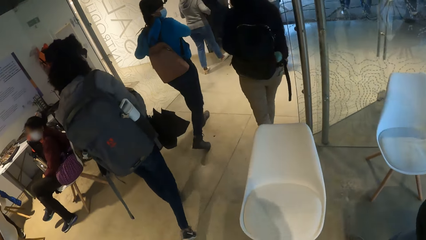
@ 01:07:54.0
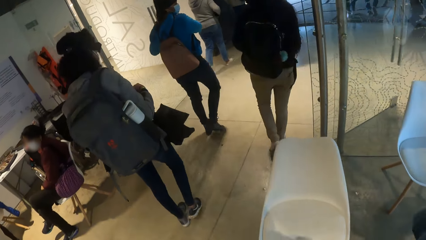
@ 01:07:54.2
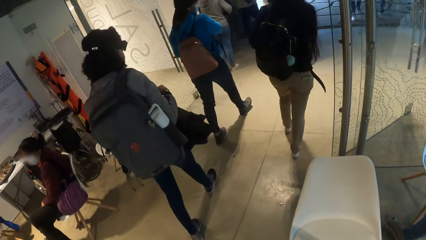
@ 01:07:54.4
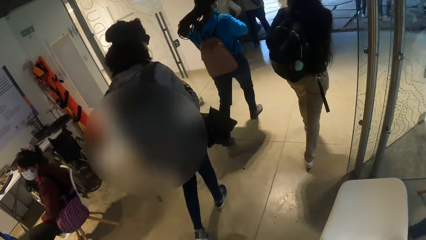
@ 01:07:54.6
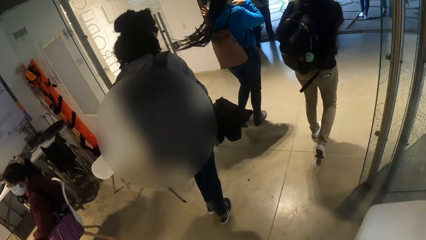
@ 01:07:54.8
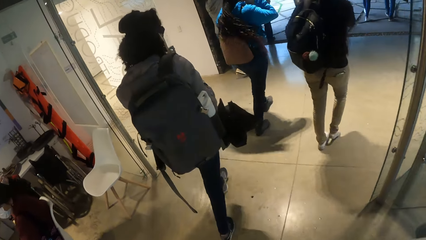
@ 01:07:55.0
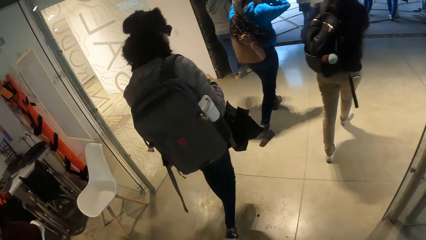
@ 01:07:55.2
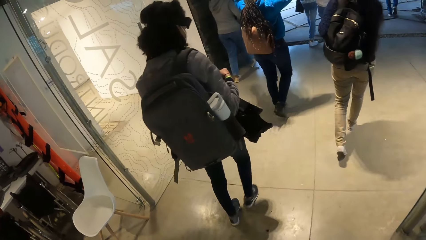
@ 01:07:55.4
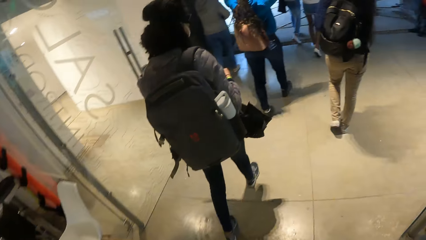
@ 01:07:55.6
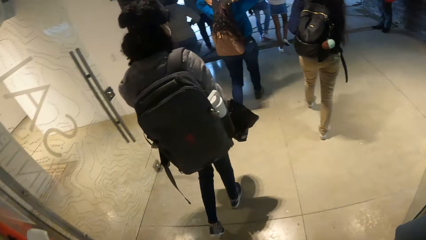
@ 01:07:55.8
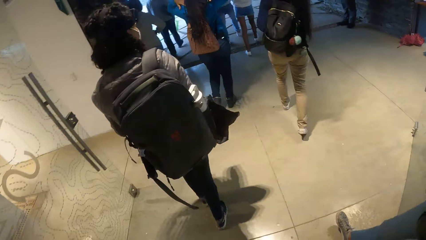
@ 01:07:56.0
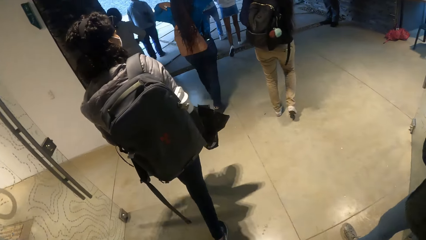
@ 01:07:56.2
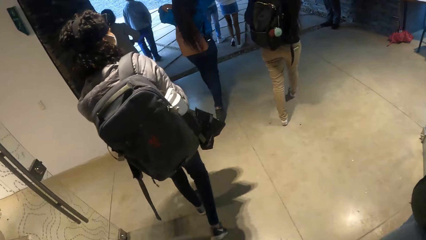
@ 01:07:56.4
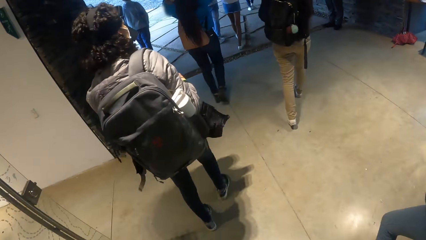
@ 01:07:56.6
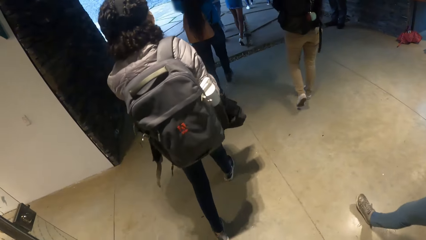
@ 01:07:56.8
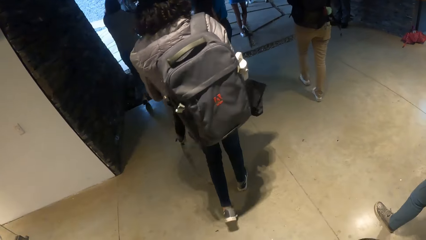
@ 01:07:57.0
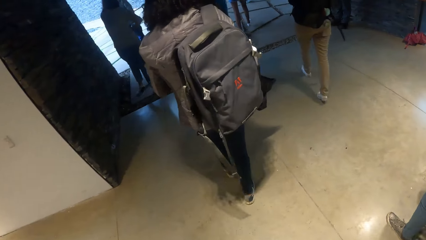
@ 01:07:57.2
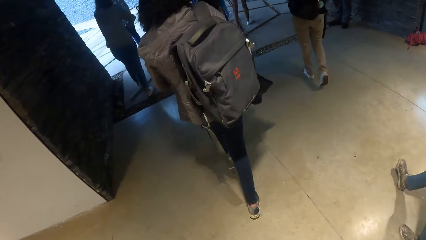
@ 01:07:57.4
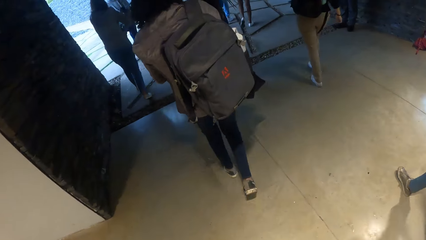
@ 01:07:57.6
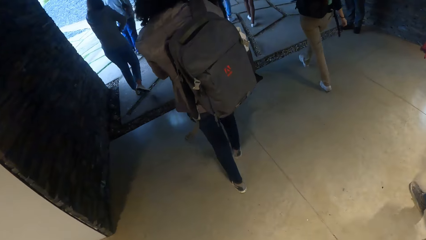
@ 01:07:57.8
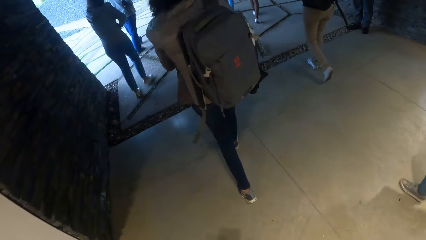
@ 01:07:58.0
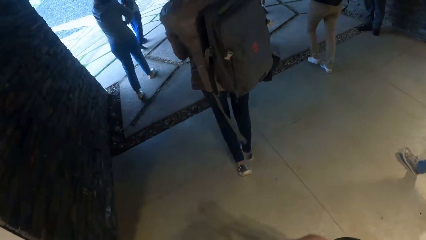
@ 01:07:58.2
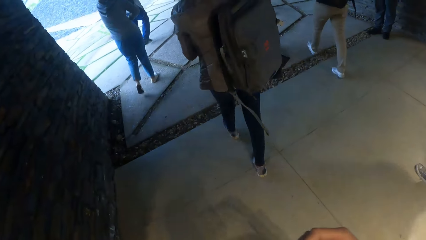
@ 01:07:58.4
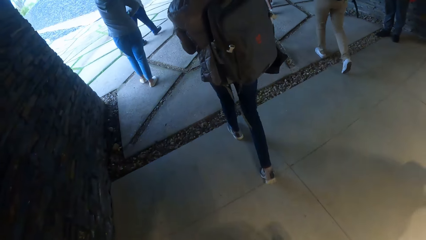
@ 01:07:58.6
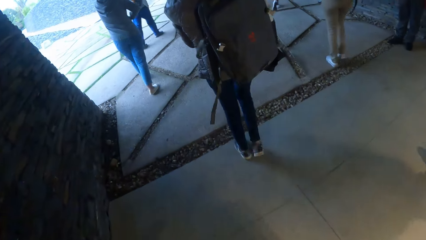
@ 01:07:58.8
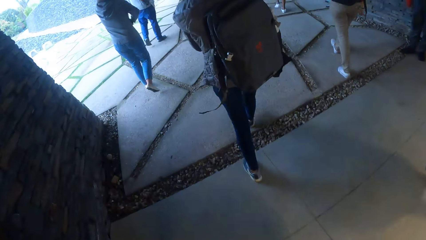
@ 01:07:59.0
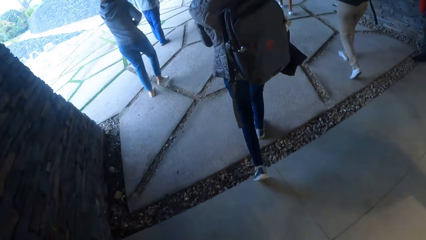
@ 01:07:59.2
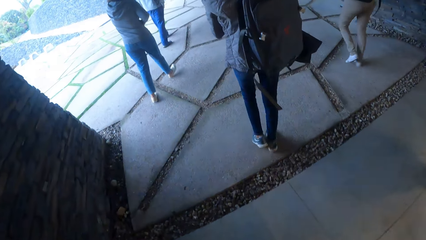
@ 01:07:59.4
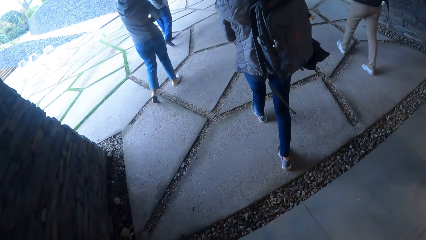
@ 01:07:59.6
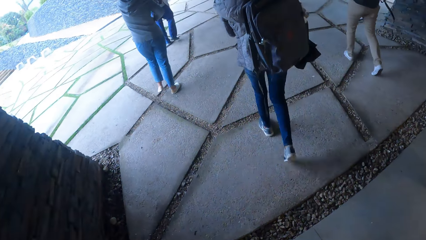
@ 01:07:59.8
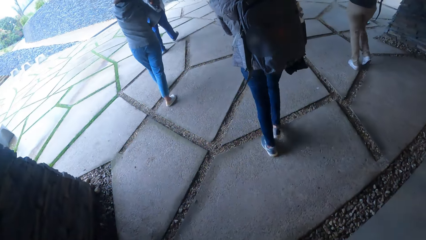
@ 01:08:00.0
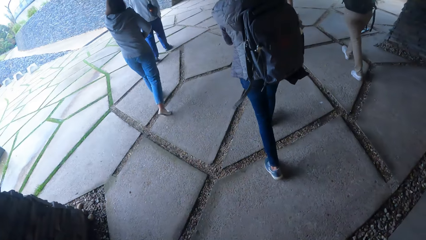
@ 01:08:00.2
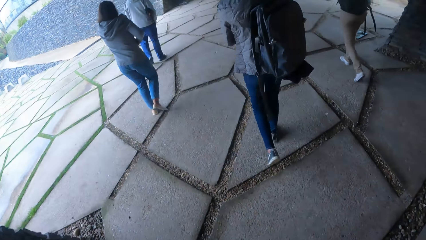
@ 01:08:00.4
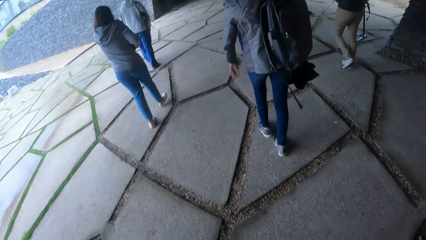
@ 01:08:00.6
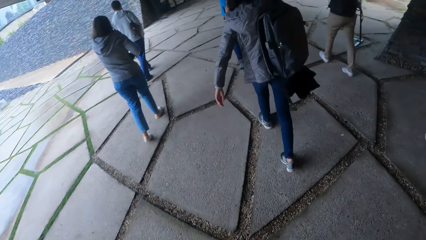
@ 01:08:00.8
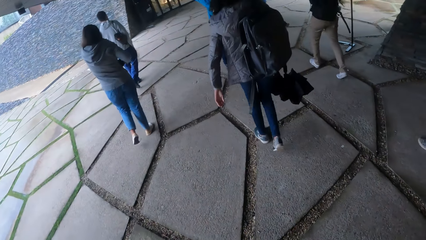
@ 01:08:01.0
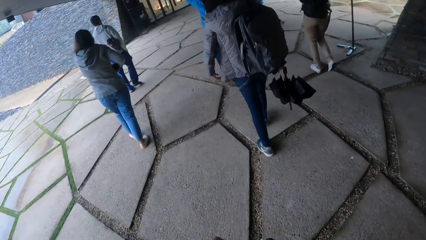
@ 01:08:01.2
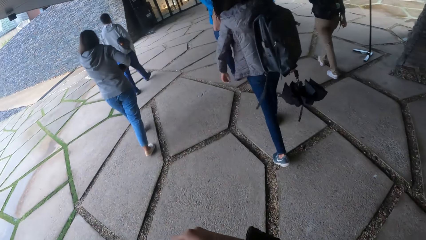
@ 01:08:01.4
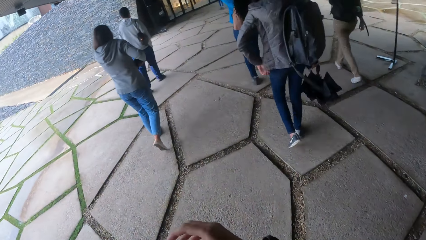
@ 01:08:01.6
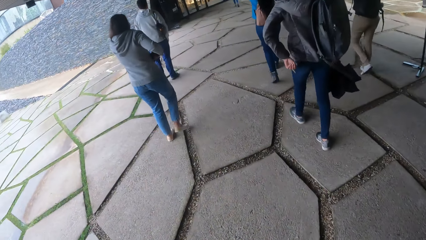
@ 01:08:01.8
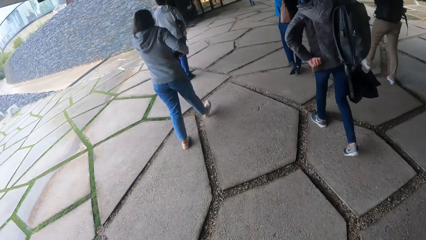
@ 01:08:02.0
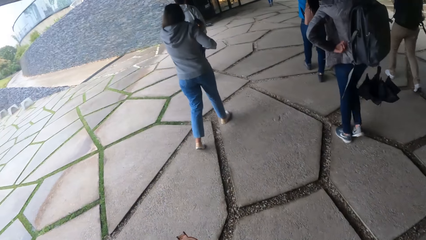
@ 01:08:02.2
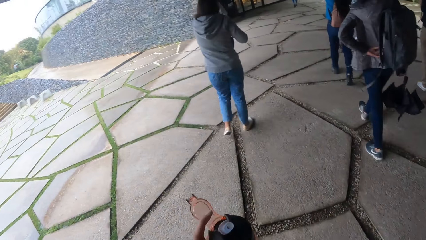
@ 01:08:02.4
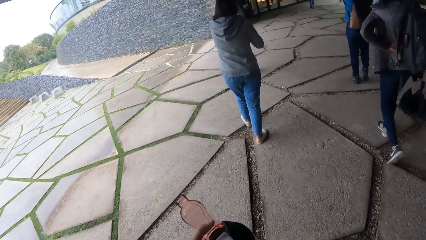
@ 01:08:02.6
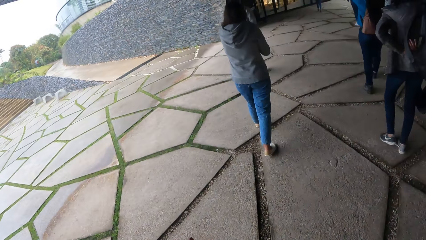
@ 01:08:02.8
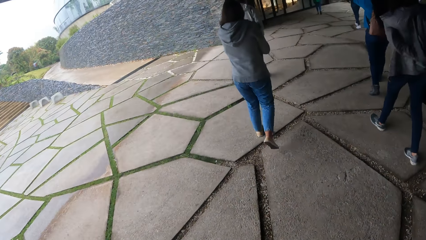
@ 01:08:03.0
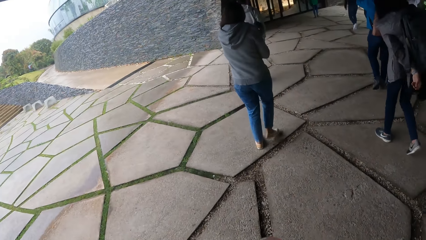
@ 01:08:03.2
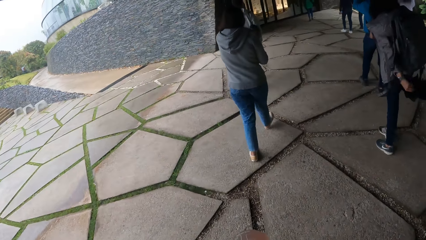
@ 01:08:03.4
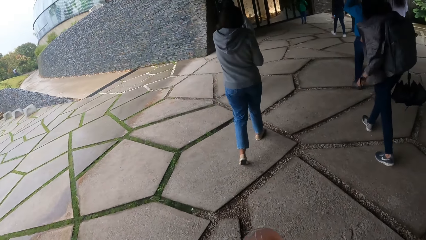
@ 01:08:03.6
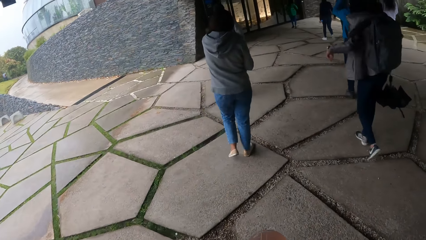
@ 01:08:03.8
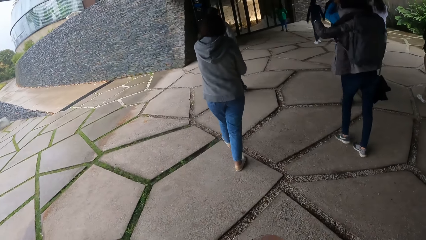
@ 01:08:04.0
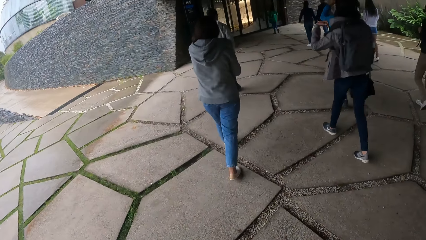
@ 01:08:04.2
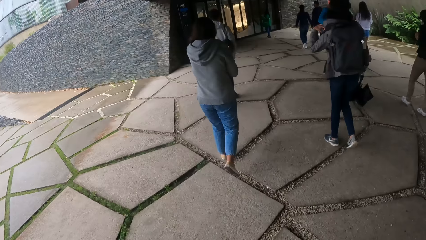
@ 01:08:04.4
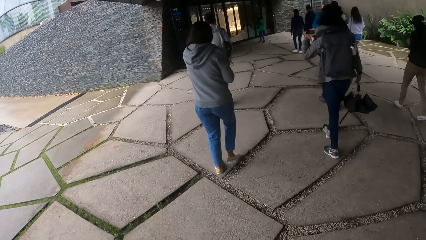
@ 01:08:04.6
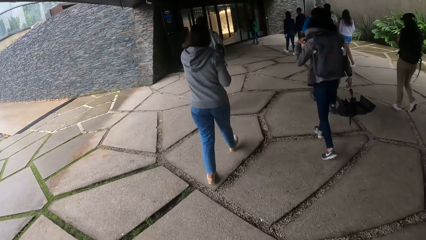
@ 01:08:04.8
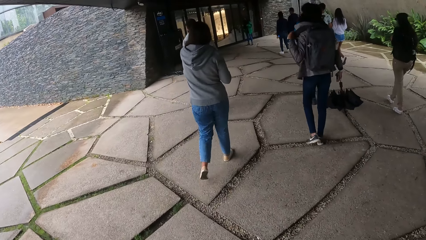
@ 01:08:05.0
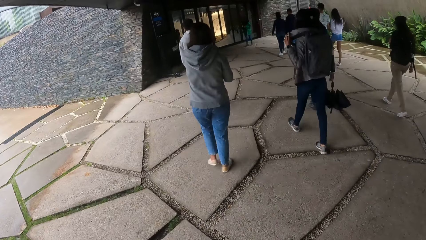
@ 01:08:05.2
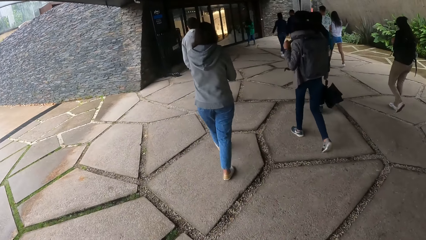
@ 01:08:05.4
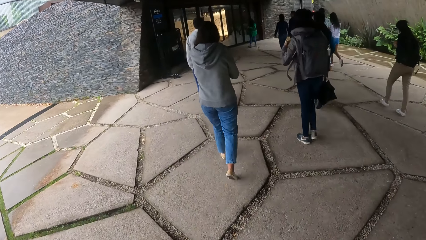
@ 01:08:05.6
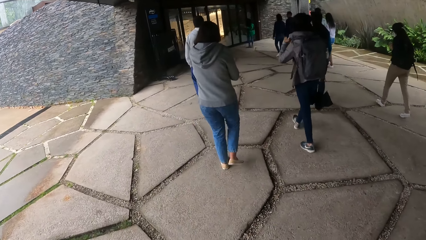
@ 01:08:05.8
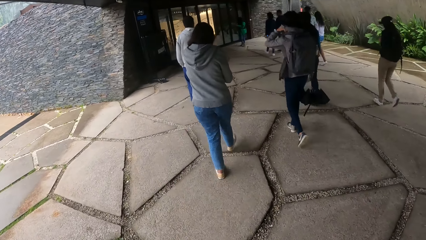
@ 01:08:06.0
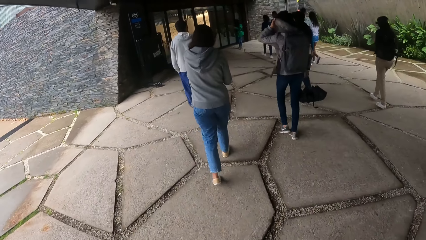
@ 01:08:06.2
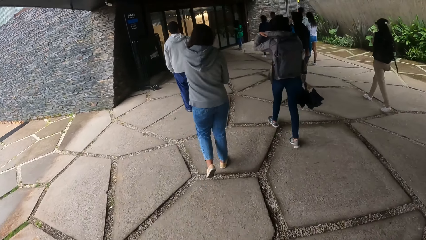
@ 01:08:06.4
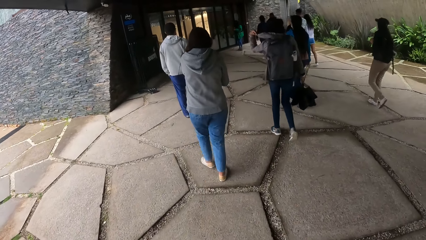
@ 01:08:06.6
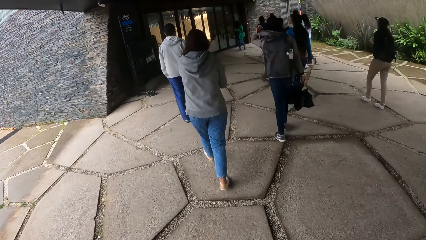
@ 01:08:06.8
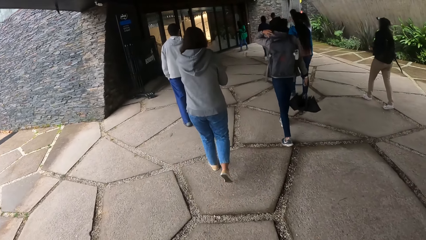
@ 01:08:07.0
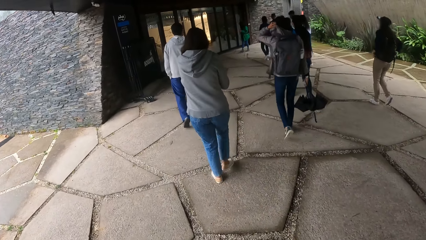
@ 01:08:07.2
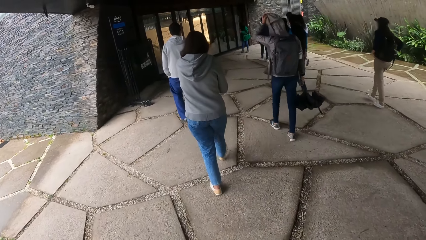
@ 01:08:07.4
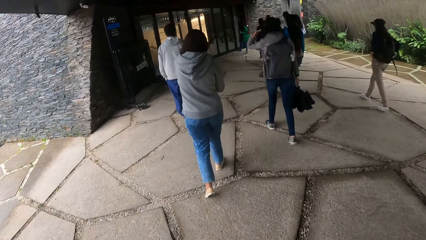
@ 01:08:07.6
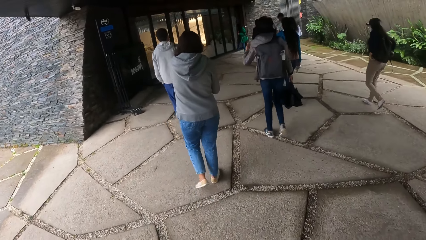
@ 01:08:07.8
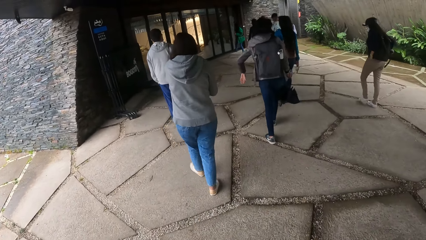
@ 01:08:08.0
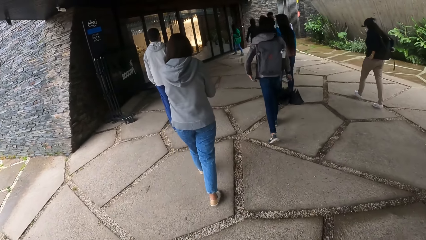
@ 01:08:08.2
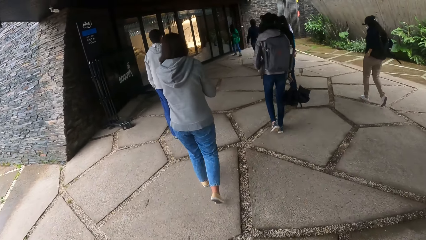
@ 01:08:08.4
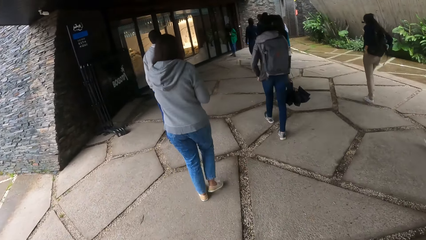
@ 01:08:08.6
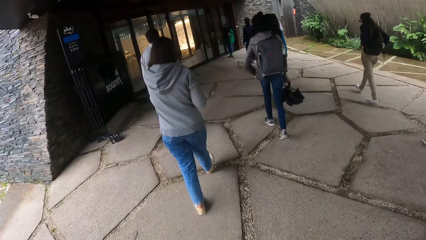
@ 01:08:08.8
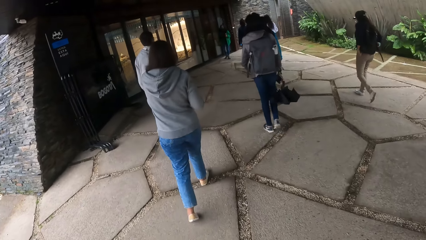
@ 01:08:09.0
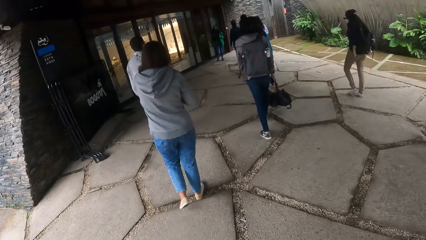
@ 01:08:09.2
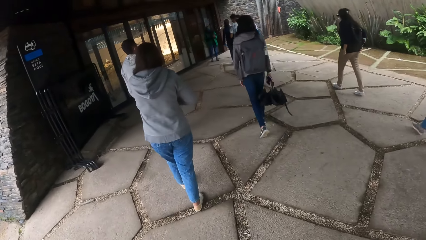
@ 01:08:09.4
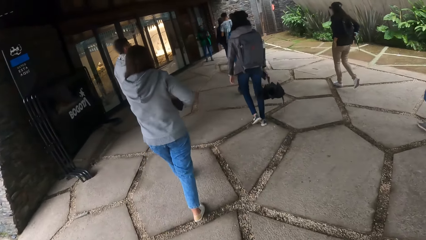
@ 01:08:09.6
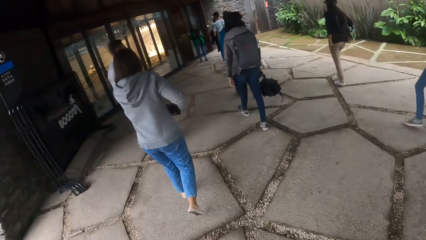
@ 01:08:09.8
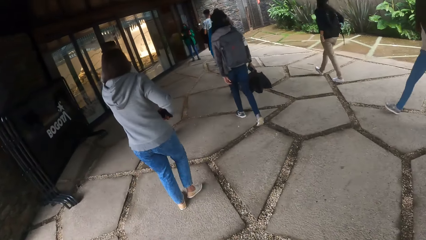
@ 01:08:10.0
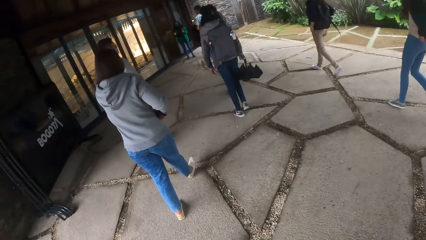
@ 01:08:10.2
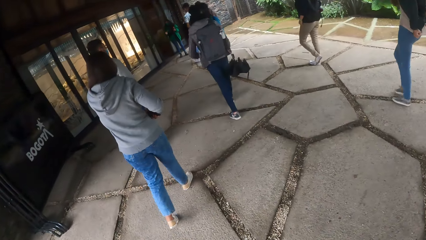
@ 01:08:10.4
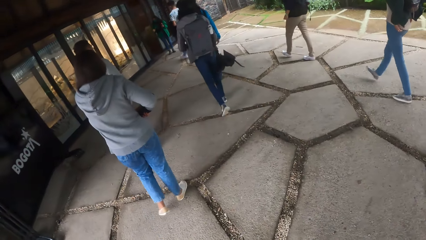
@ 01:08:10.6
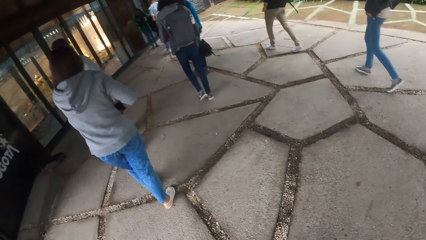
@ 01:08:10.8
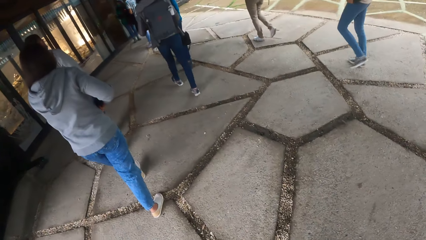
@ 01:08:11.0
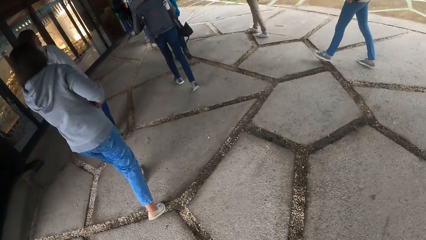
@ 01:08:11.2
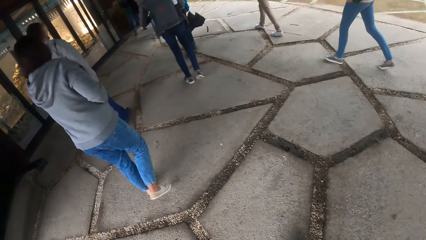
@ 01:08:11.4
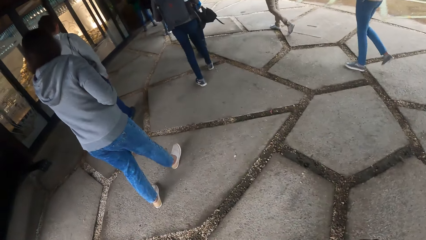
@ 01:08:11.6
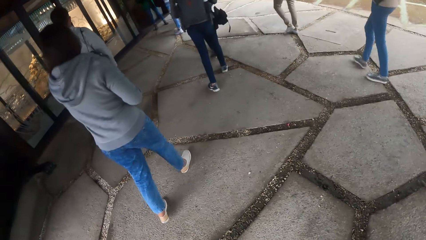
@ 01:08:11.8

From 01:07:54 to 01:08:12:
The camera wearer walks in the corridor.
